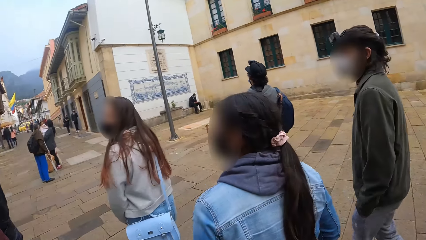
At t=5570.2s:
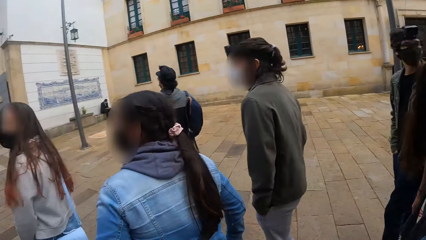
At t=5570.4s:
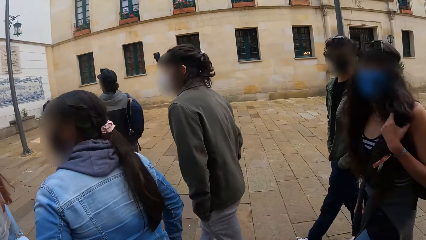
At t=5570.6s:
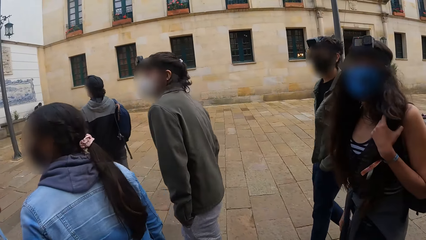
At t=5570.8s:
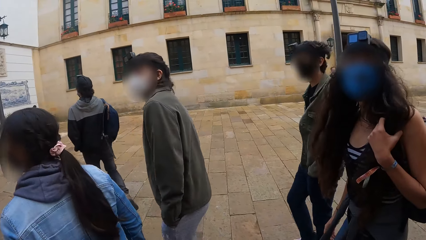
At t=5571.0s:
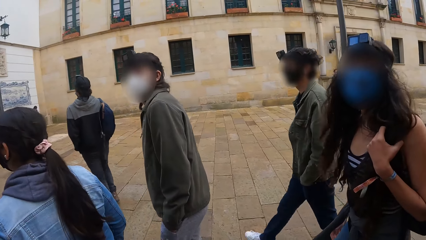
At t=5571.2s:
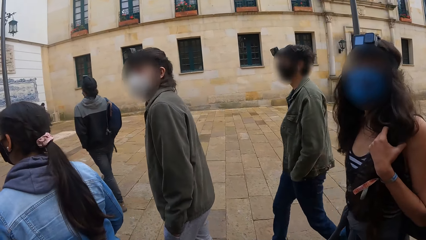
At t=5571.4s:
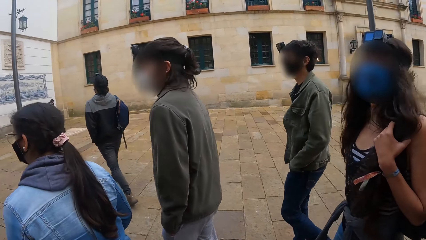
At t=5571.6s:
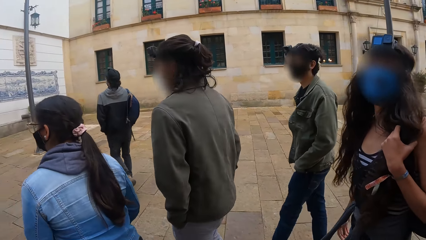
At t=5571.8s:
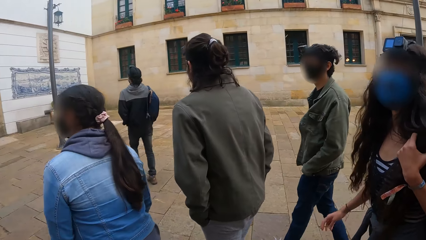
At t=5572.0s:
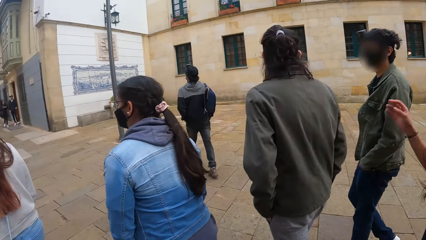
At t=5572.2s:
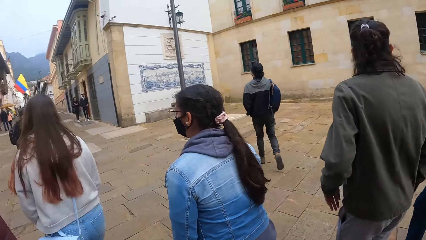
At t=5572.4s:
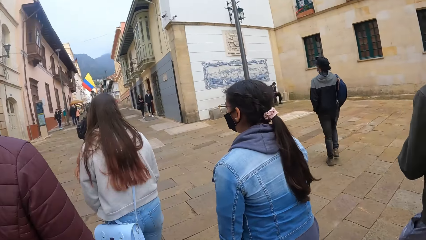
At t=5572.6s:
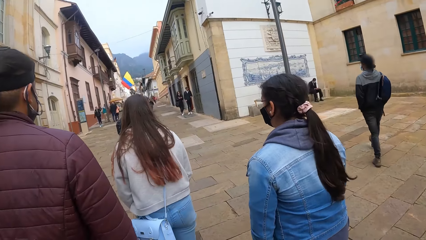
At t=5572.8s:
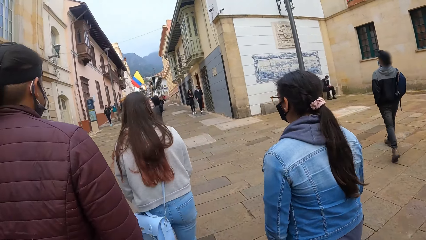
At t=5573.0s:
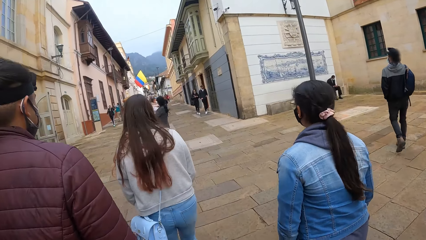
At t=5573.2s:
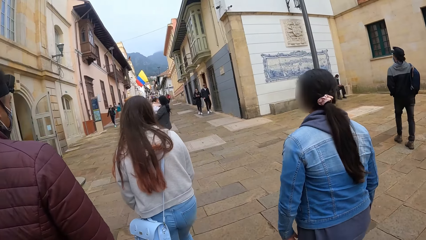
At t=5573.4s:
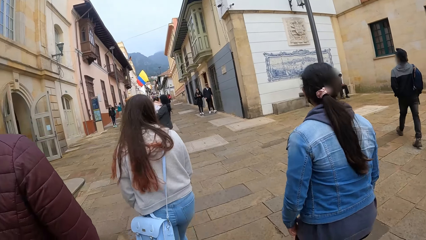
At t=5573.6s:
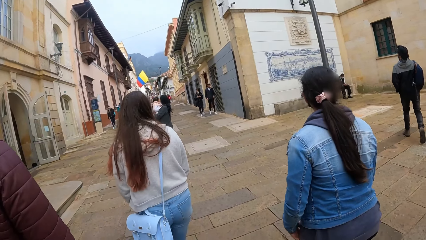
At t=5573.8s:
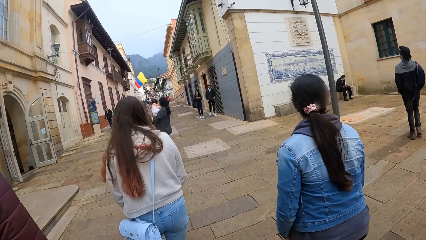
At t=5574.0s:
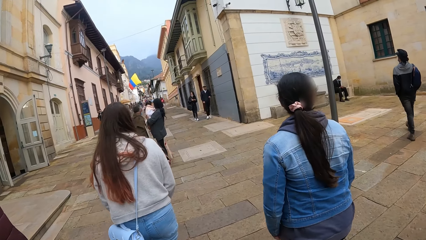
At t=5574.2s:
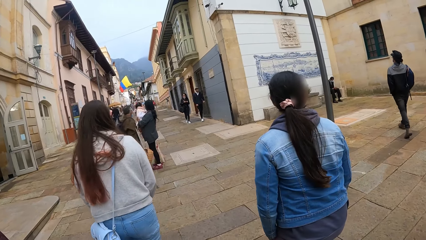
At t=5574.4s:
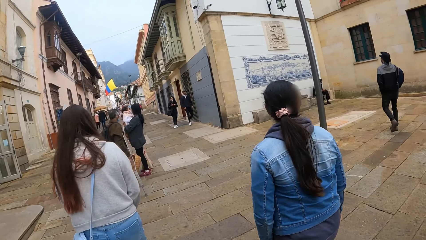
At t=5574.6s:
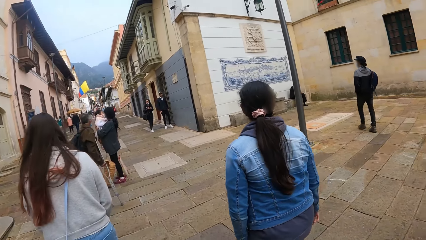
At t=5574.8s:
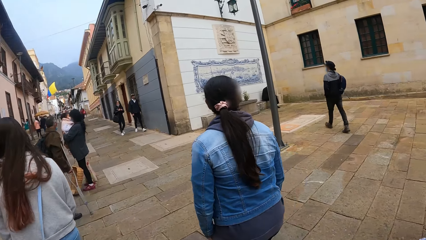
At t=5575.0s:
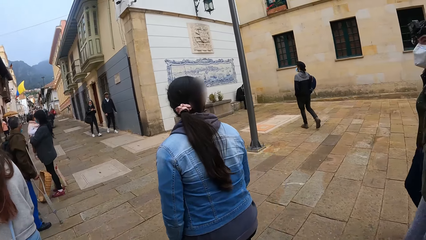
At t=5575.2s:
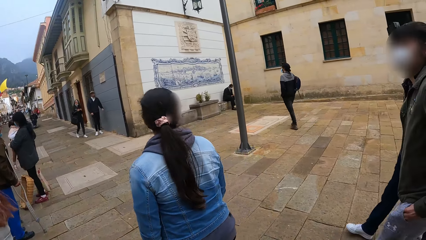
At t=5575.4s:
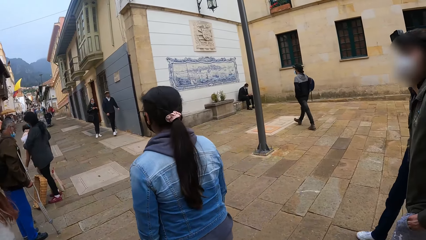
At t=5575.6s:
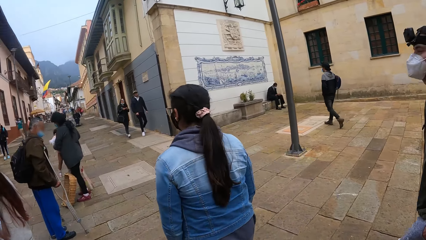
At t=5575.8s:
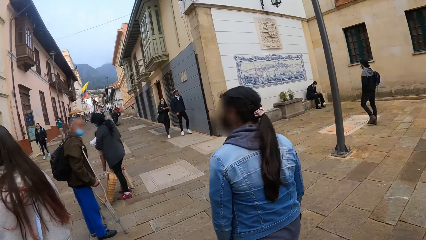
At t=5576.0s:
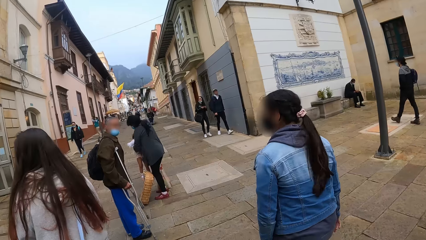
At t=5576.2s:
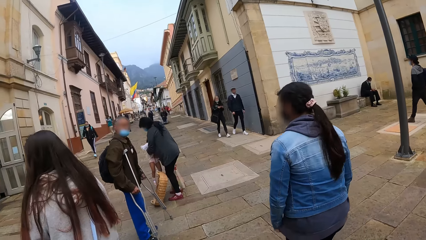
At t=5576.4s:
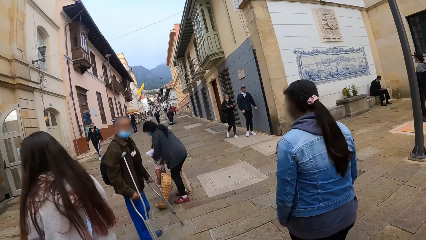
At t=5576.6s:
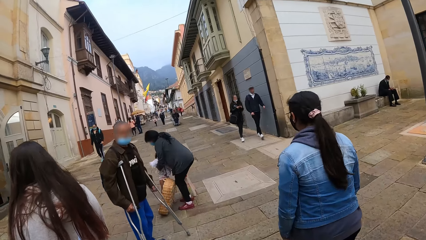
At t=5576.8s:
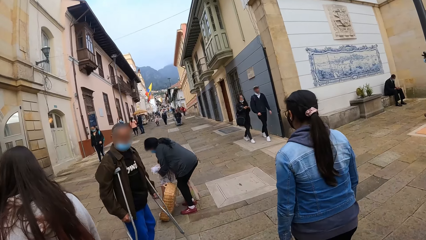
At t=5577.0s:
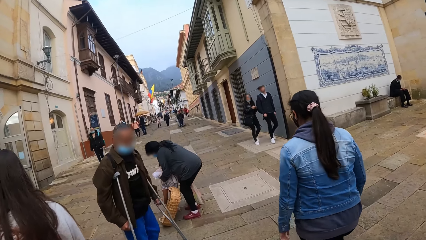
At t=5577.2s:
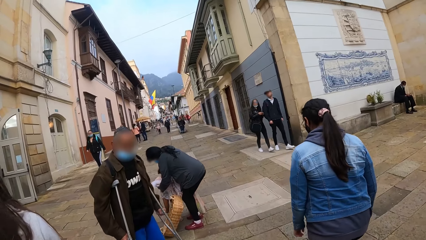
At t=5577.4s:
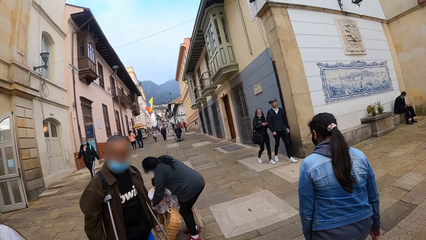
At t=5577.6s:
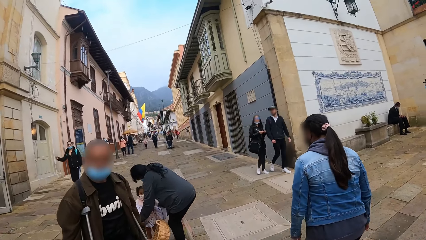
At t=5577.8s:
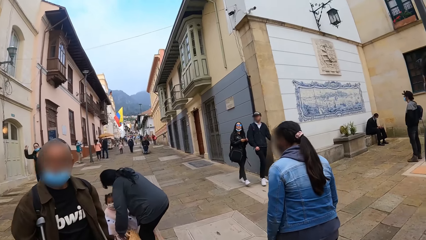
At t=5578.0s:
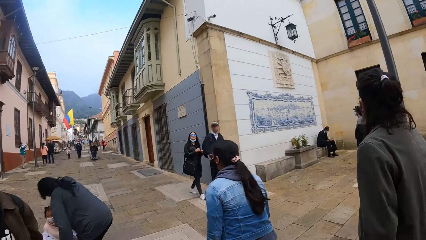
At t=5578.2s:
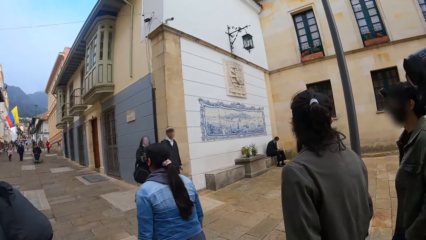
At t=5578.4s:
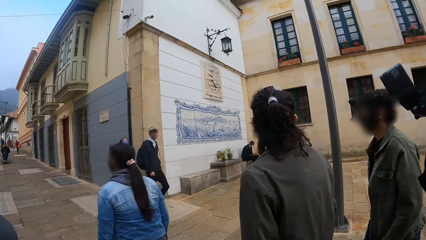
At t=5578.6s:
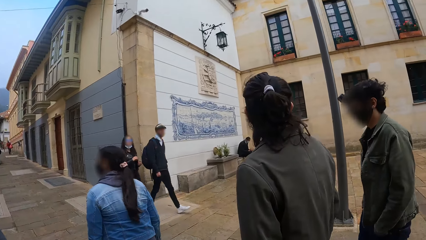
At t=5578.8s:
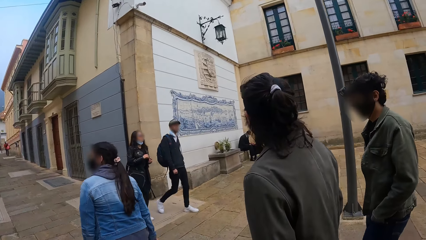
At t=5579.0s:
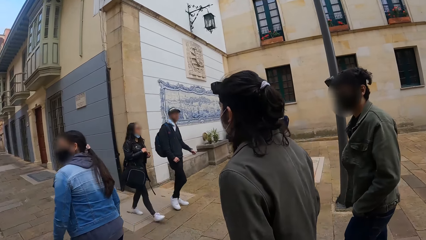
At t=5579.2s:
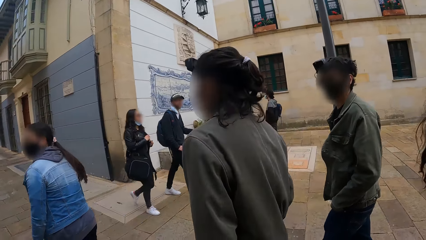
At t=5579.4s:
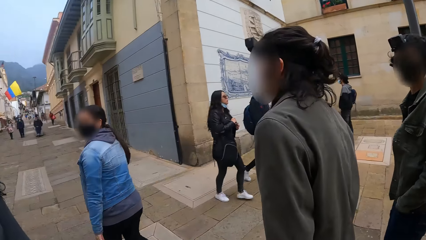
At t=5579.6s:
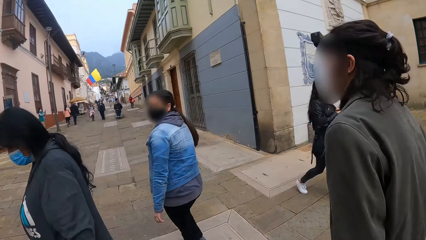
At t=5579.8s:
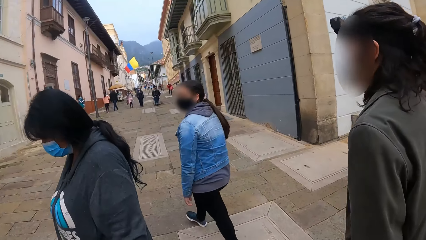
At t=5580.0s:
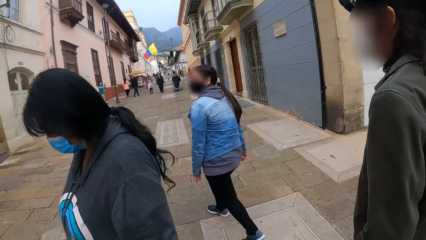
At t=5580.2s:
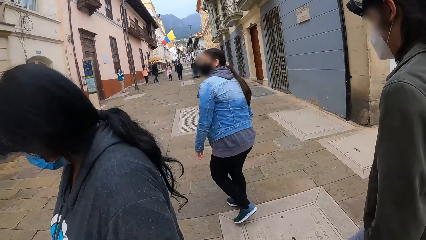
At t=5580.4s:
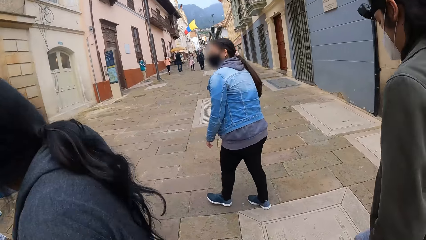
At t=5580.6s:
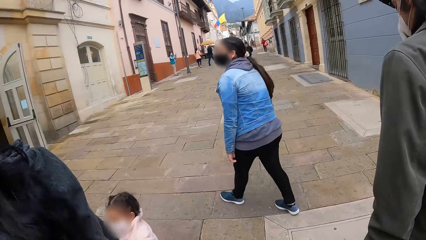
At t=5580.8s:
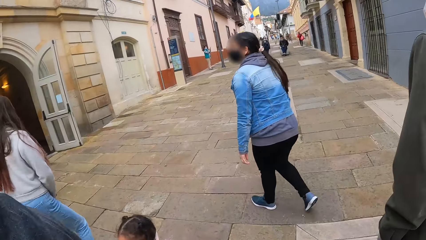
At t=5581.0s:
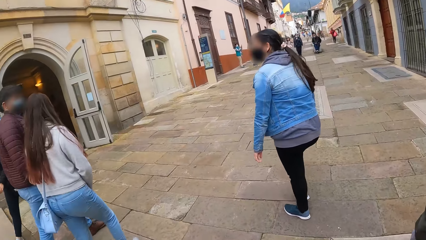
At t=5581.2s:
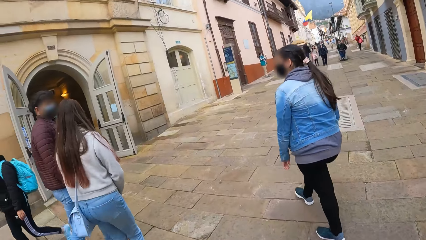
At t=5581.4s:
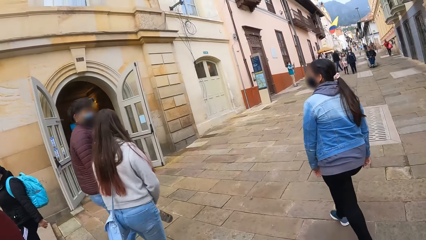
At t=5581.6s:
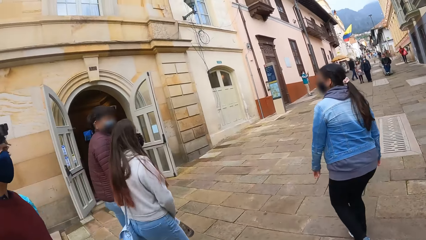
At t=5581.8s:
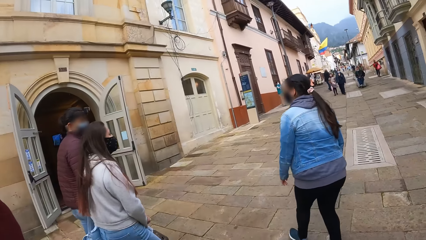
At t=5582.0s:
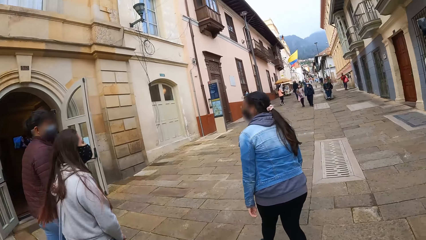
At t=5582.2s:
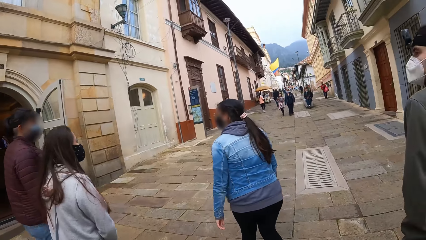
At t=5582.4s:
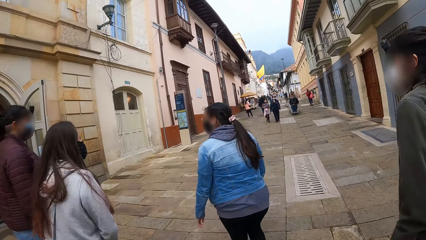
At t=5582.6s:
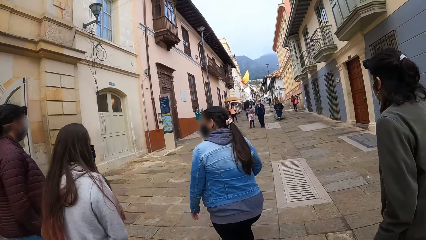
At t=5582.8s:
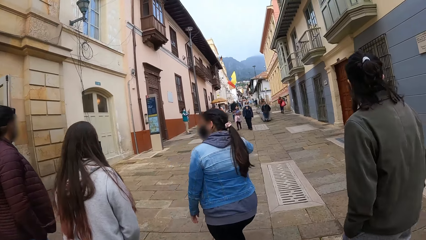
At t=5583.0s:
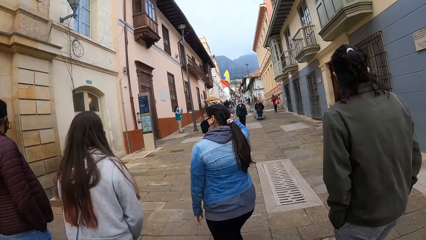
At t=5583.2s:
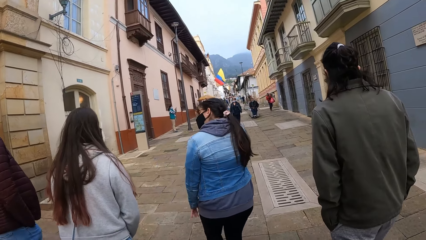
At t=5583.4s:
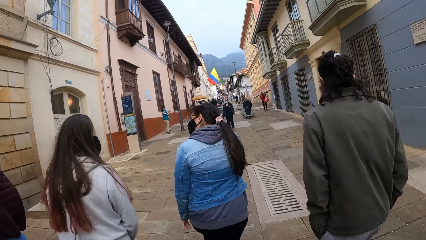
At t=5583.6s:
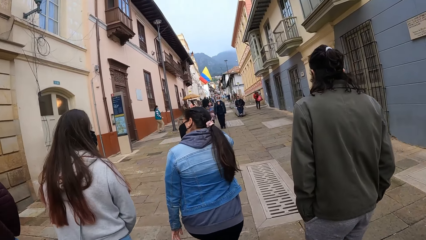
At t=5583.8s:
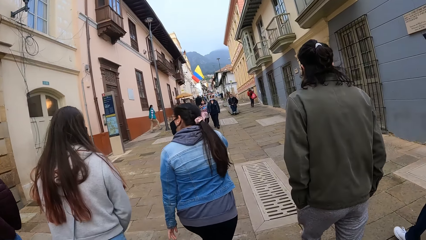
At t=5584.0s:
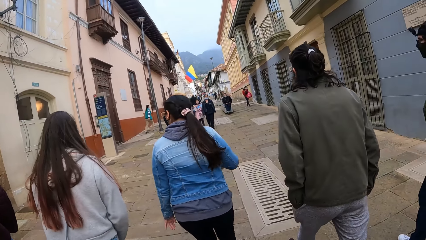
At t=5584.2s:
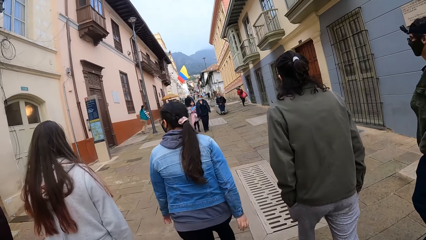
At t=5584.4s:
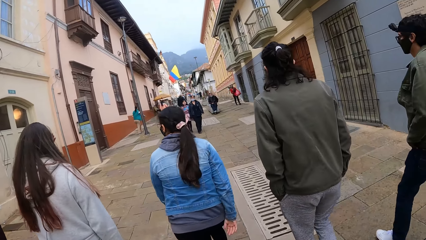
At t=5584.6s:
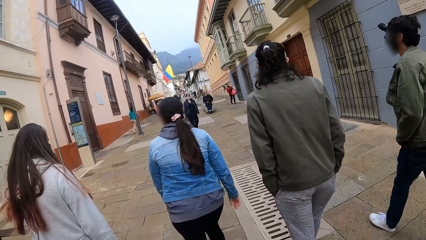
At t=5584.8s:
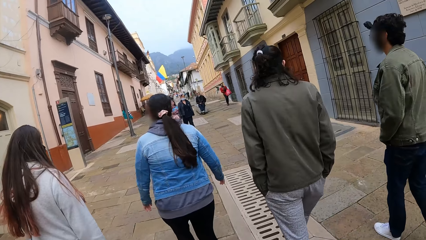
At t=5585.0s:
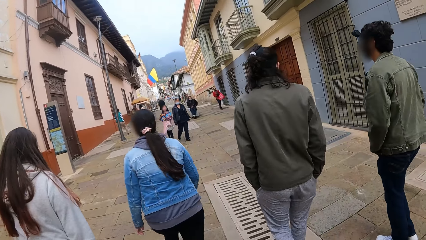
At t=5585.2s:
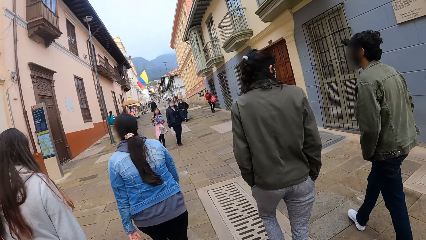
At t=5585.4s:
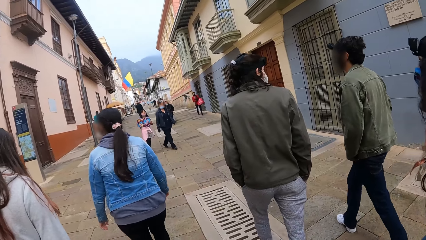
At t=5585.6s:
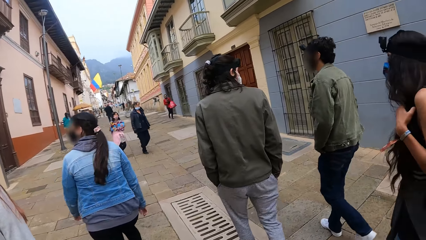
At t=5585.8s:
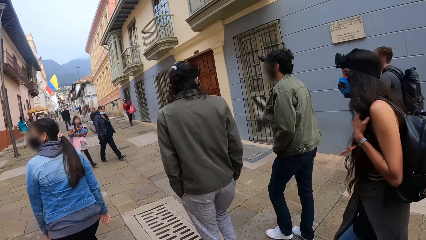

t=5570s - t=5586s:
The camera wearer looks around. They walk with the crowd. A woman touches her hair with her right hand. The camera wearer looks around. They walk behind the crowd.
